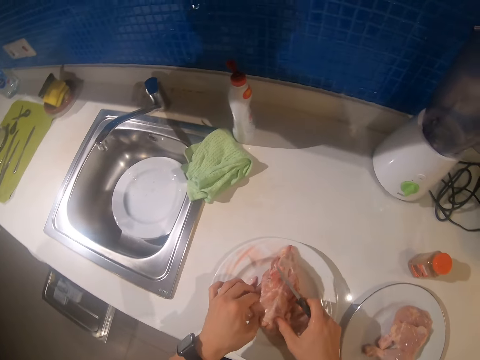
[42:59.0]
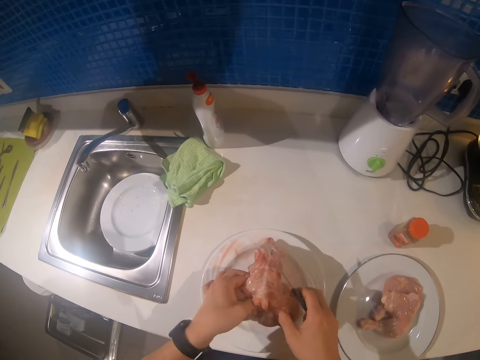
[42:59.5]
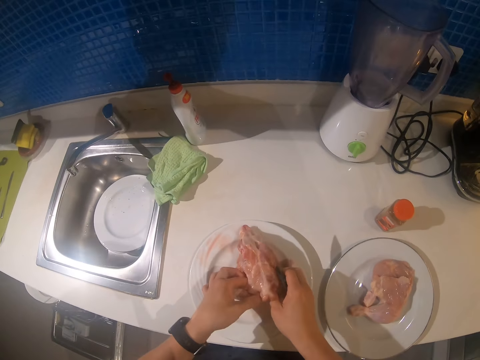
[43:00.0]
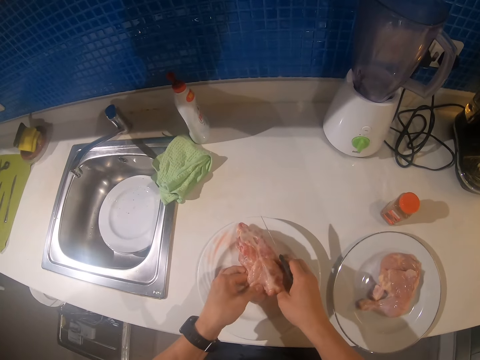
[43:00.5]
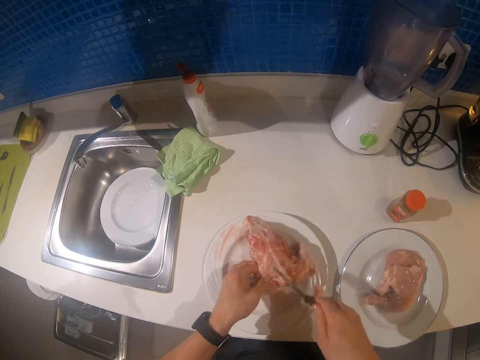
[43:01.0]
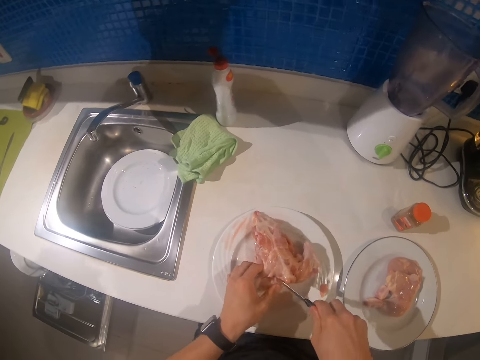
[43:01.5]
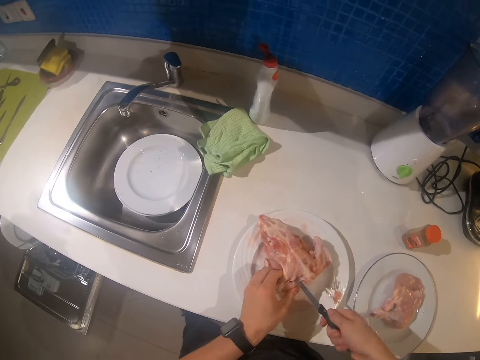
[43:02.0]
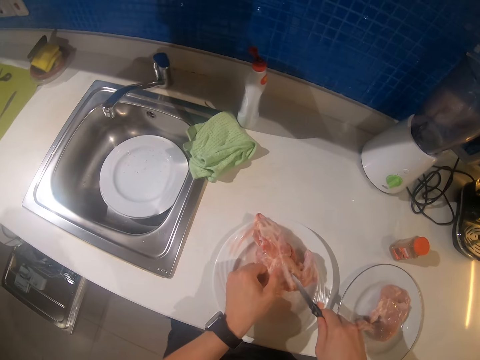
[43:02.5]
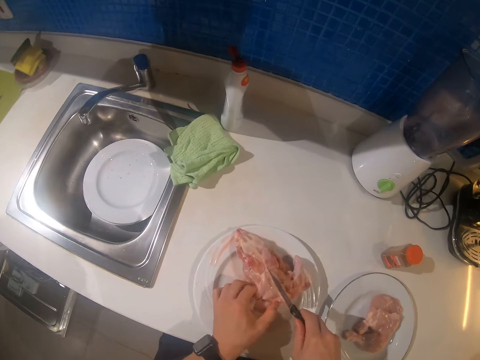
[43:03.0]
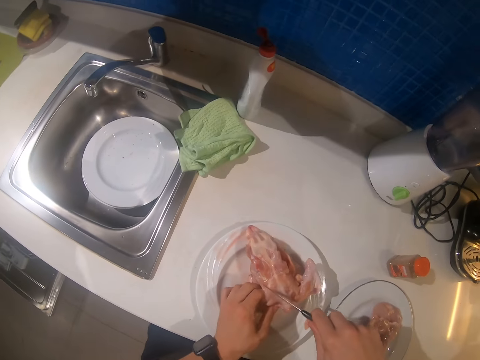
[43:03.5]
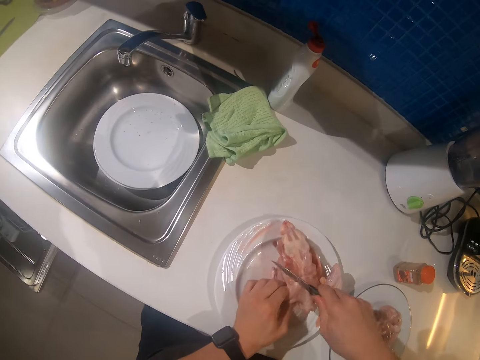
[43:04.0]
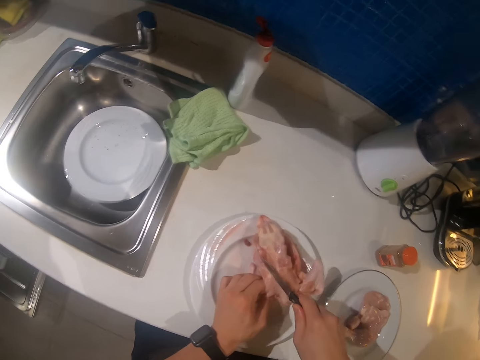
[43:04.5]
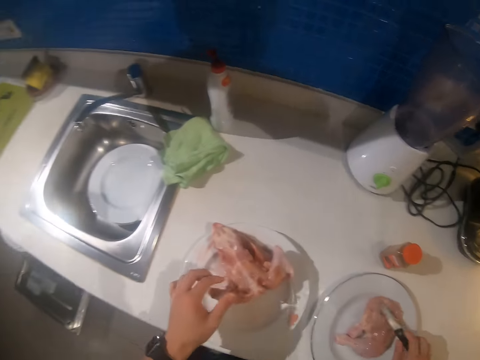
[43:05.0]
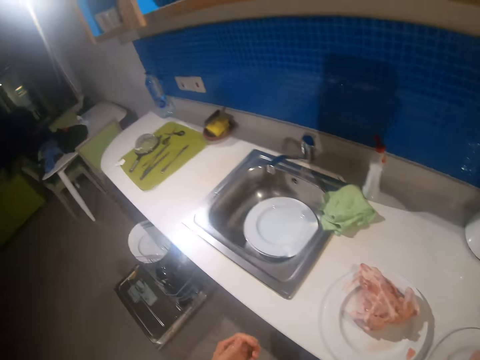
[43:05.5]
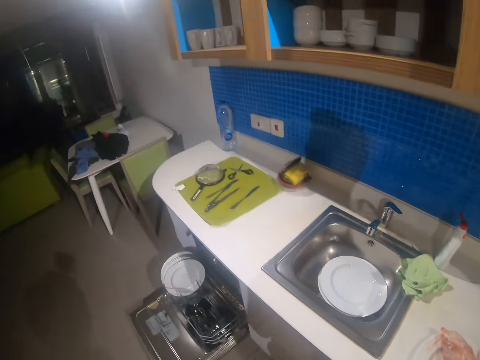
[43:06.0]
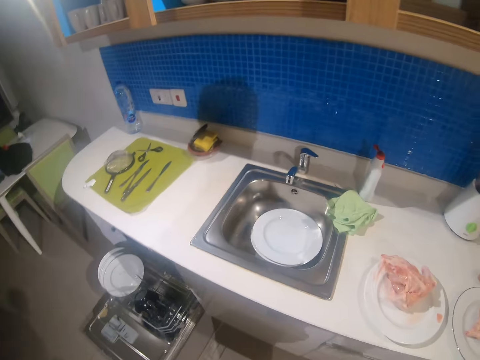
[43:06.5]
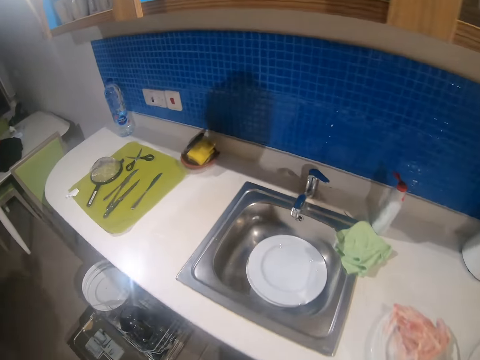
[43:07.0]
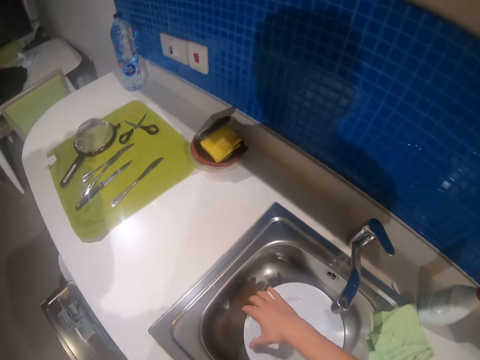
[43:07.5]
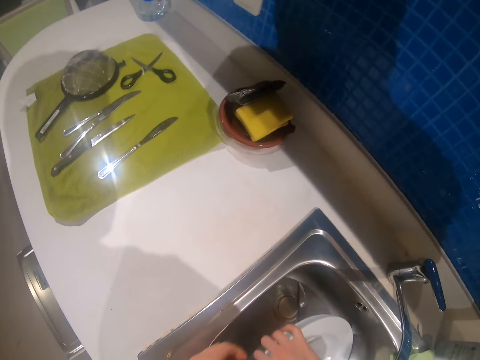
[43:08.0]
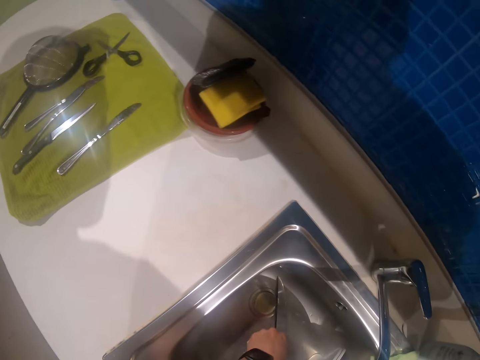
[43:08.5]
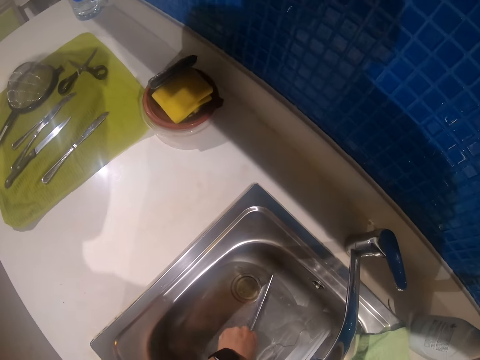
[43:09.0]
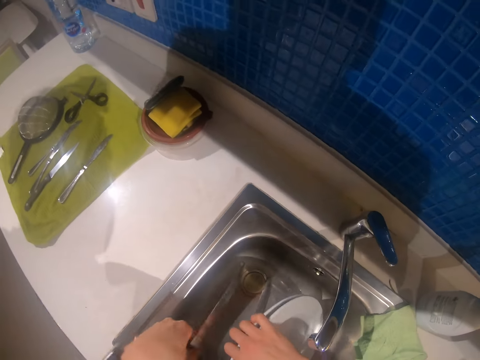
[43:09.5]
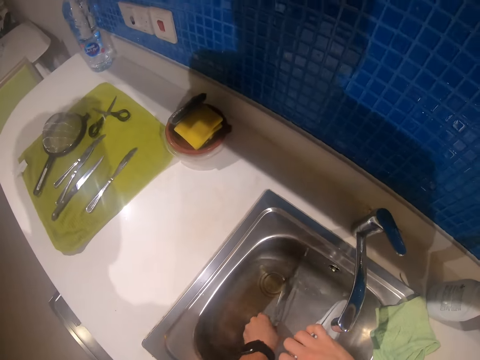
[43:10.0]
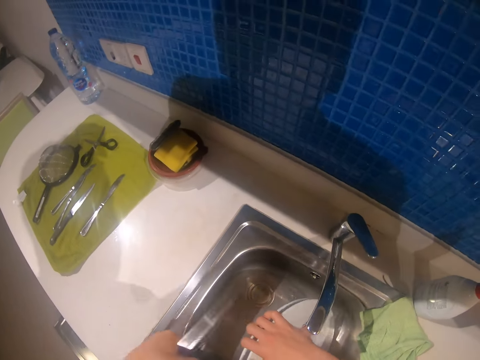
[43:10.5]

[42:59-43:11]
The camera wearer tries to cut the chicken. They put the knife on the plate. They lift a plate in the sink. They pick some knives.

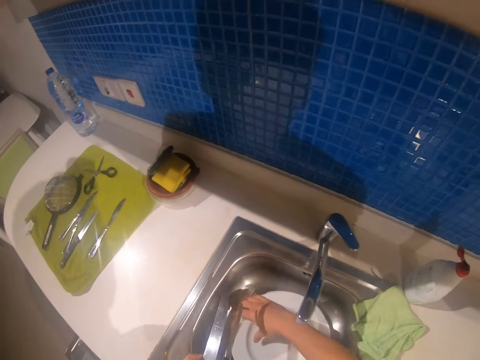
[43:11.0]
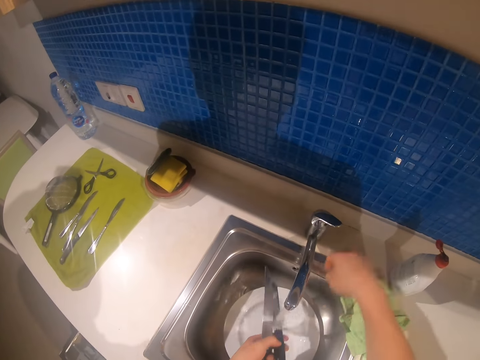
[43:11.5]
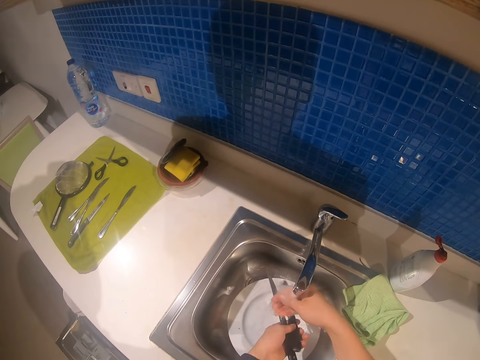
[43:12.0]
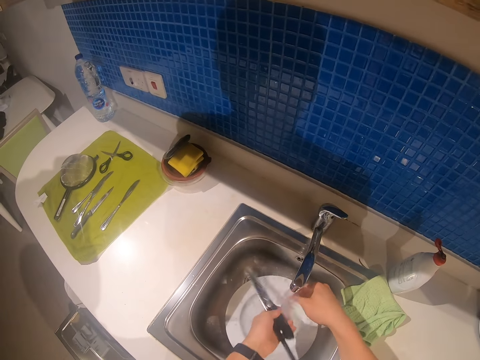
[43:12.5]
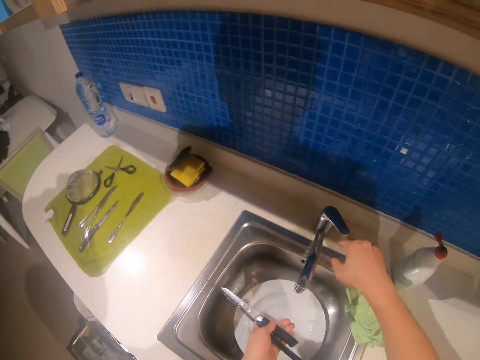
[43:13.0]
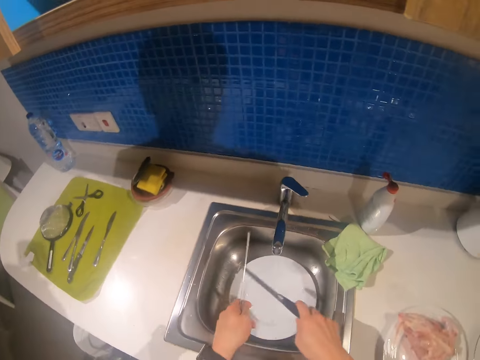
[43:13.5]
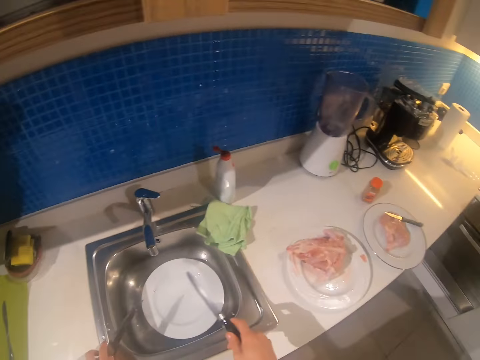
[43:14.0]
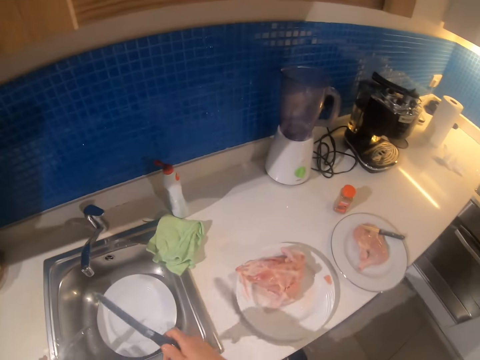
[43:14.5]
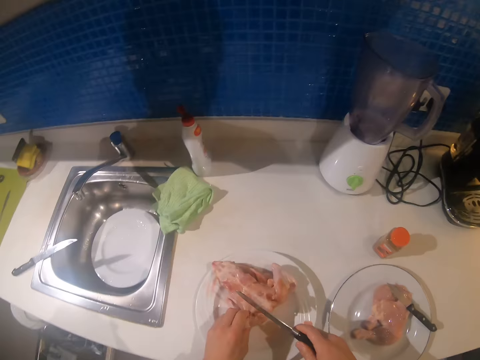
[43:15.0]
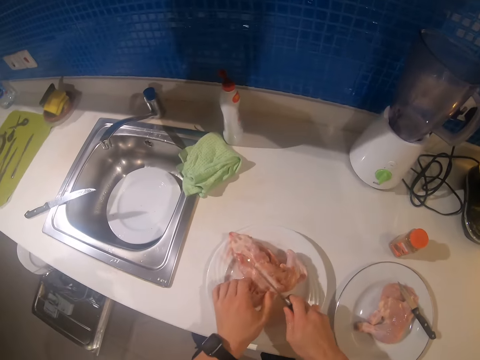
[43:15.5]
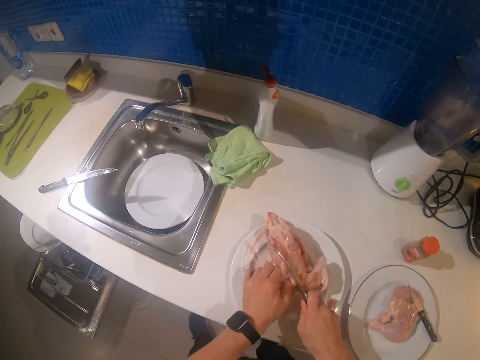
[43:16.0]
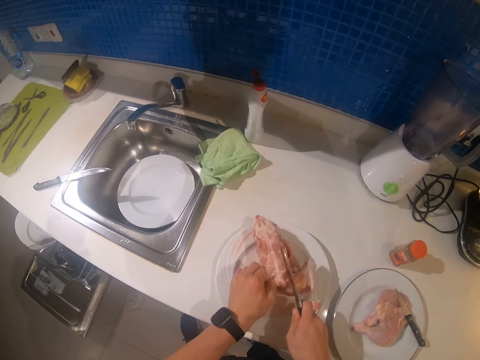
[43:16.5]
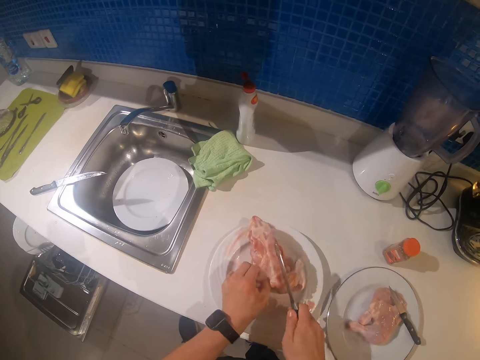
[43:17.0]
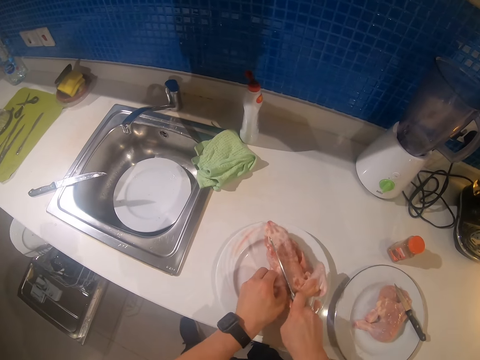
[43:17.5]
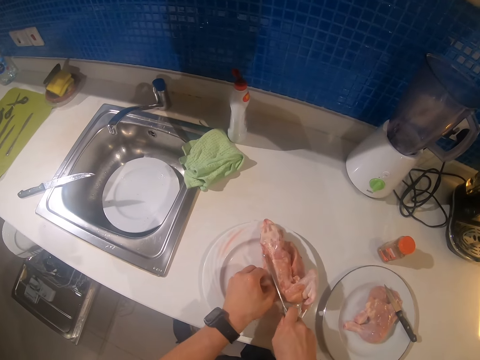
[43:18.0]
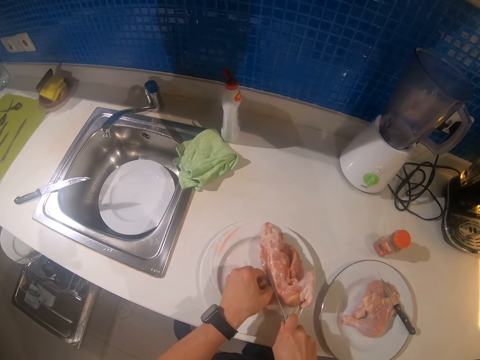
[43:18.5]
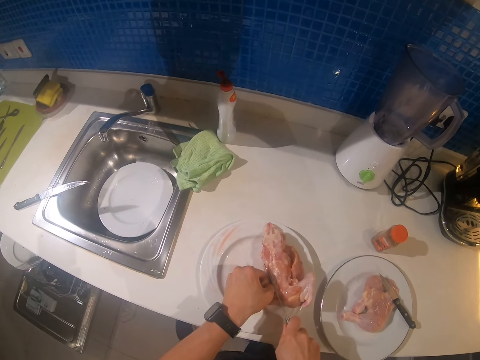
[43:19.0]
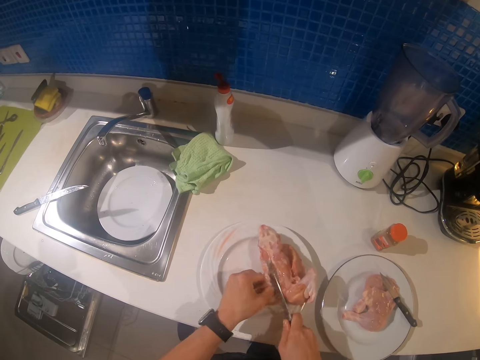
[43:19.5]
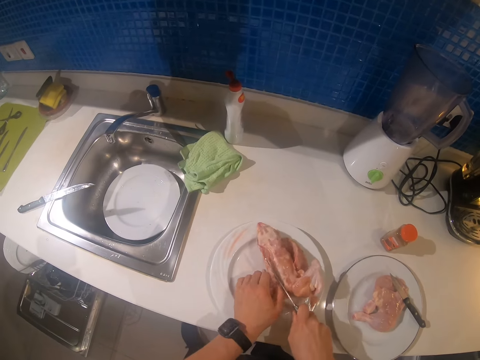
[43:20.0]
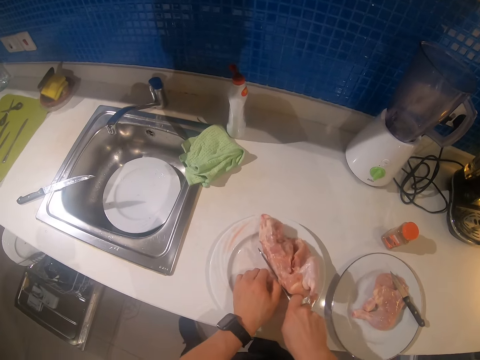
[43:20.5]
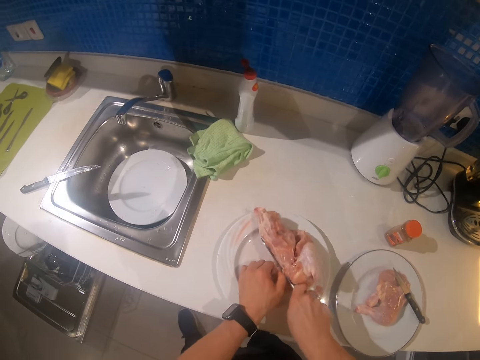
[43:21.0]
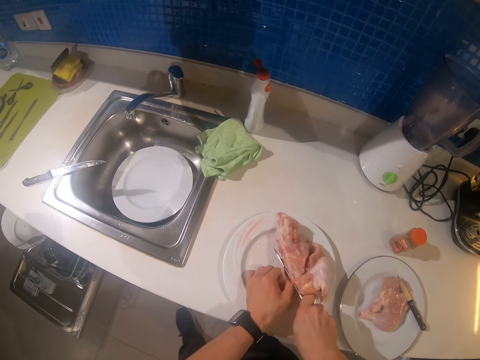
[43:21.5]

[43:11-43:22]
The camera wearer opens the tap. They rinse the knives. They close the tap. They put a knife on the countertop. They cut the chicken.

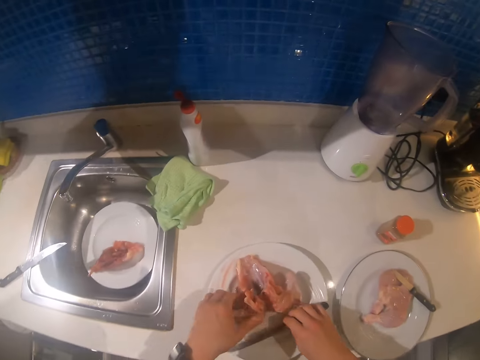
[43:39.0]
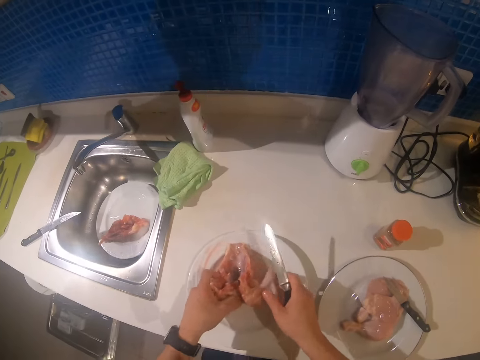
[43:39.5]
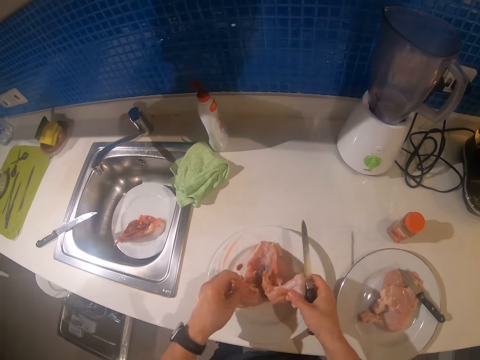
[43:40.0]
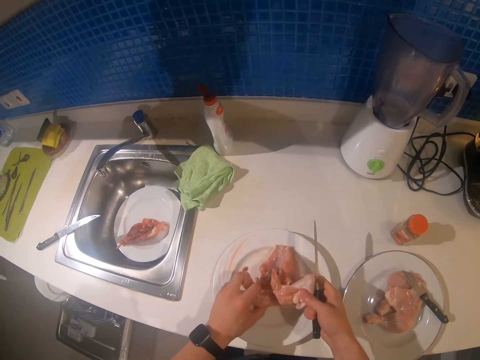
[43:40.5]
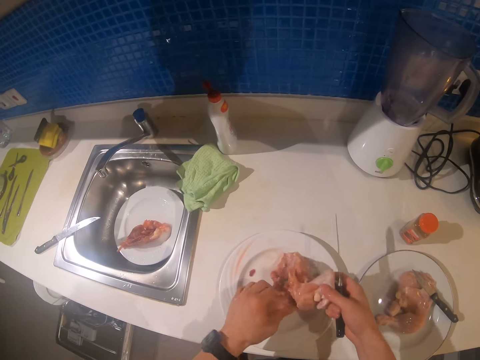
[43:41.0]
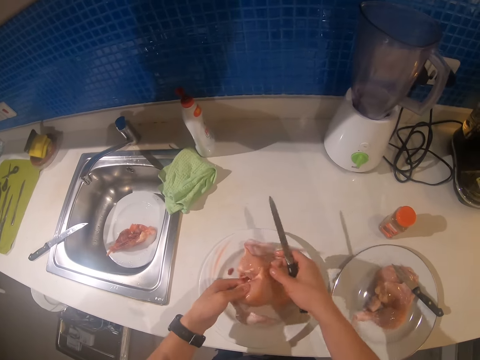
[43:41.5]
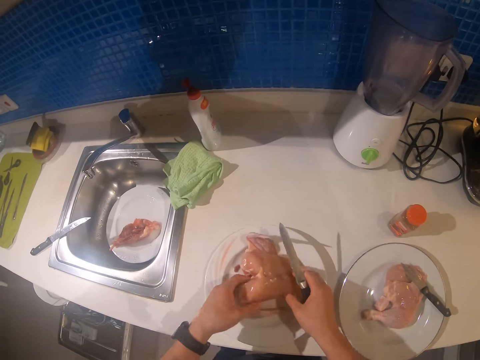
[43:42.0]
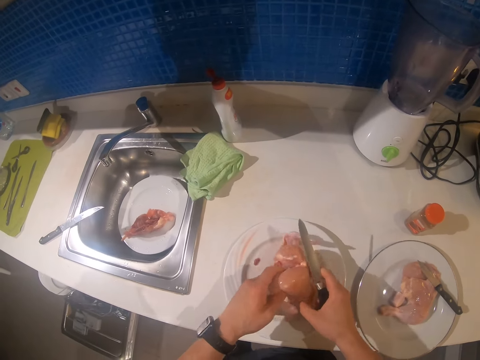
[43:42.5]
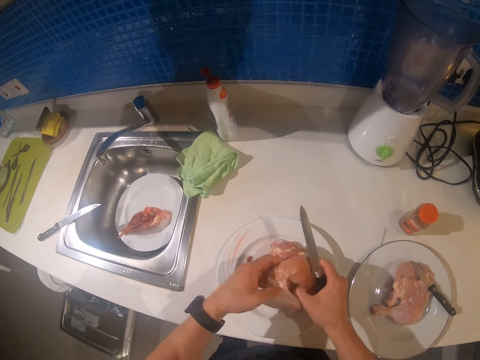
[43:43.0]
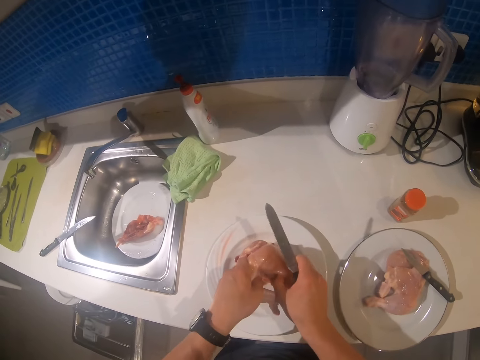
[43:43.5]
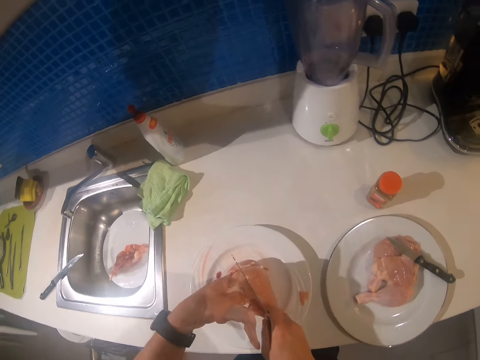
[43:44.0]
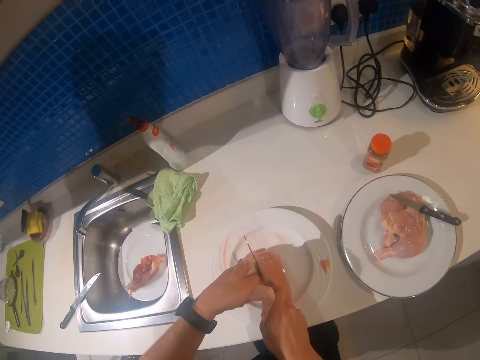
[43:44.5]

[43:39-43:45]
The camera wearer puts the piece of chicken on a plate in the sink. They pick a knife. They turn the chicken. They cut the chicken.
